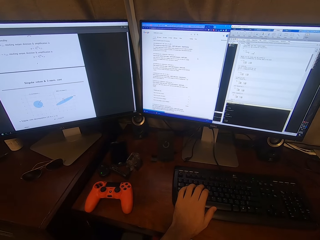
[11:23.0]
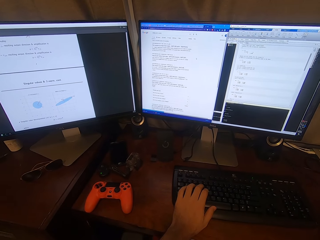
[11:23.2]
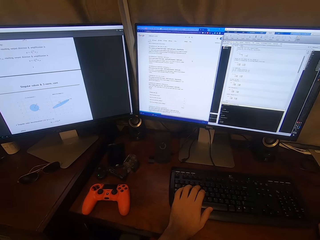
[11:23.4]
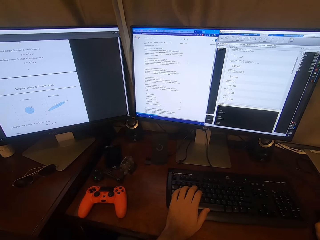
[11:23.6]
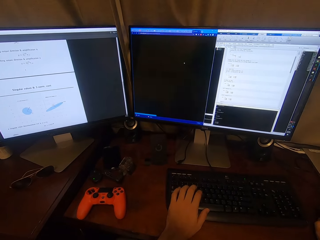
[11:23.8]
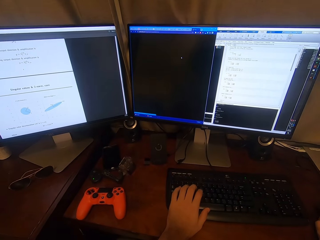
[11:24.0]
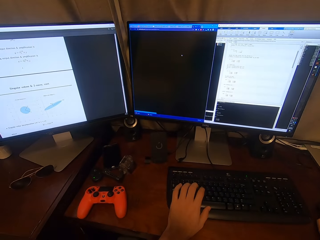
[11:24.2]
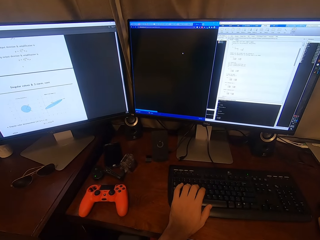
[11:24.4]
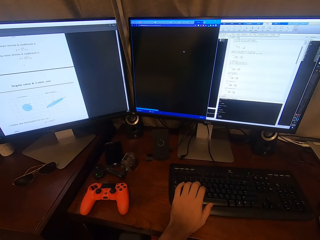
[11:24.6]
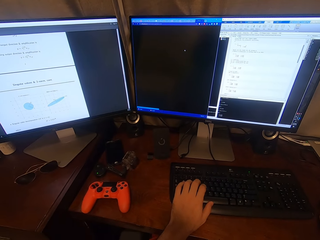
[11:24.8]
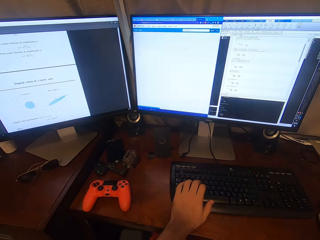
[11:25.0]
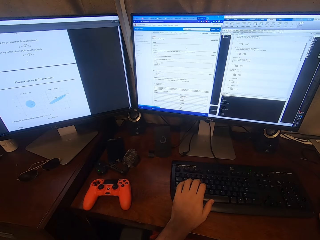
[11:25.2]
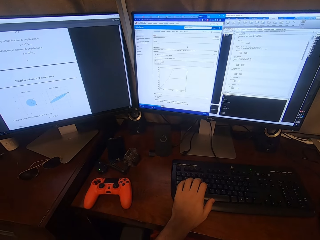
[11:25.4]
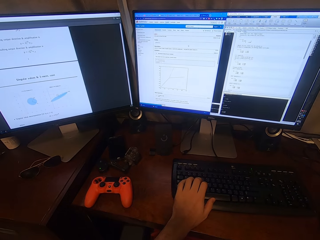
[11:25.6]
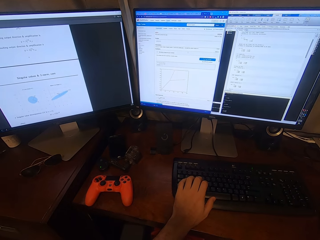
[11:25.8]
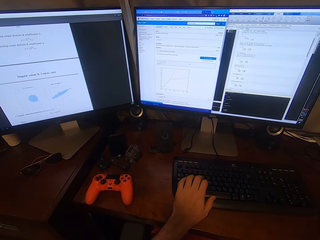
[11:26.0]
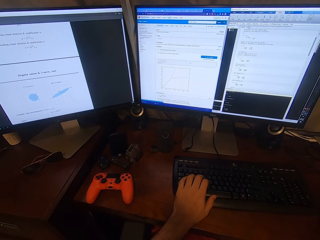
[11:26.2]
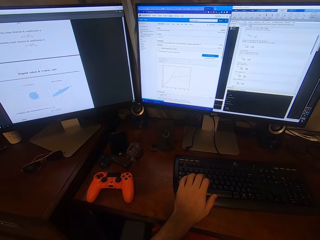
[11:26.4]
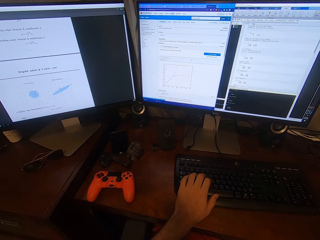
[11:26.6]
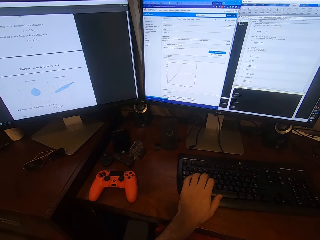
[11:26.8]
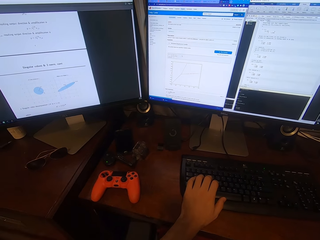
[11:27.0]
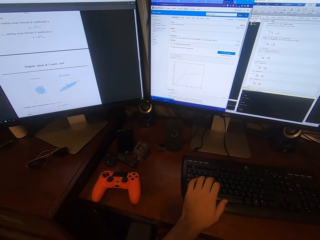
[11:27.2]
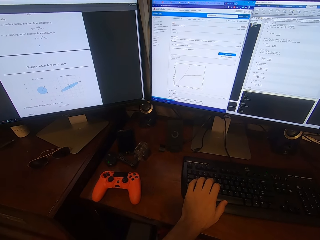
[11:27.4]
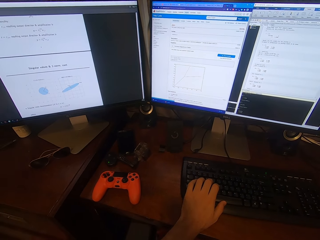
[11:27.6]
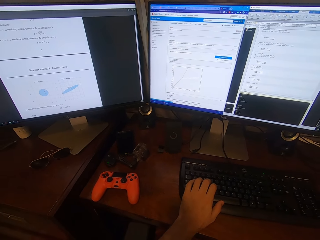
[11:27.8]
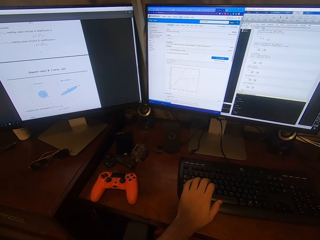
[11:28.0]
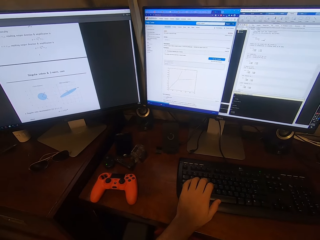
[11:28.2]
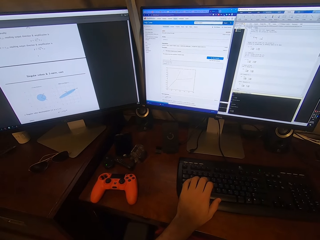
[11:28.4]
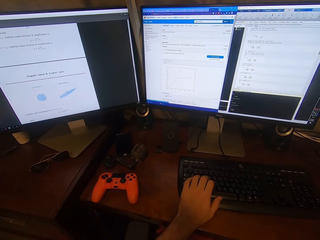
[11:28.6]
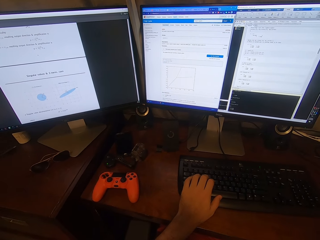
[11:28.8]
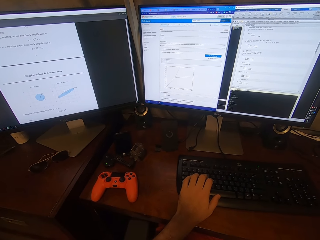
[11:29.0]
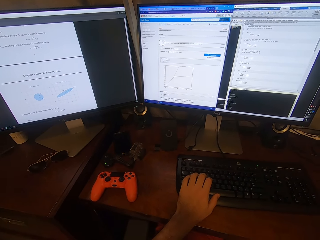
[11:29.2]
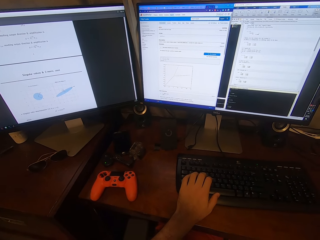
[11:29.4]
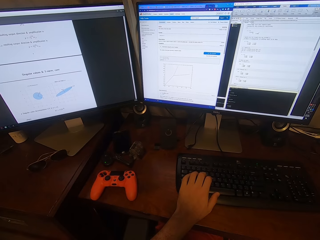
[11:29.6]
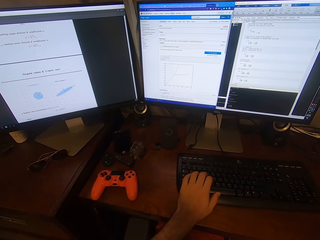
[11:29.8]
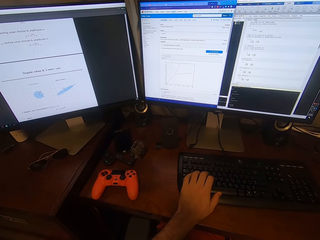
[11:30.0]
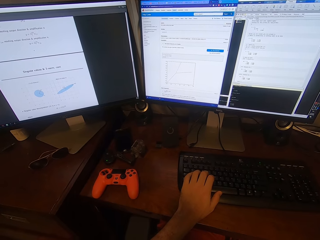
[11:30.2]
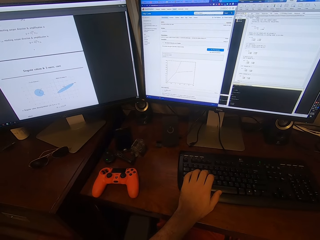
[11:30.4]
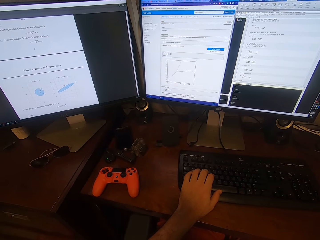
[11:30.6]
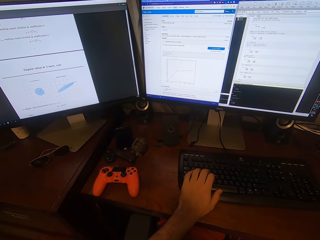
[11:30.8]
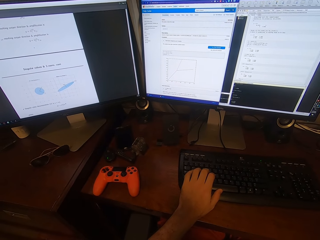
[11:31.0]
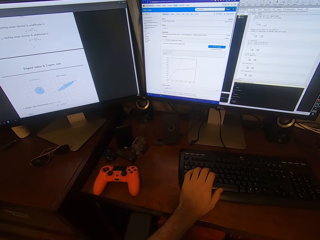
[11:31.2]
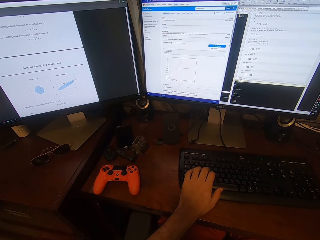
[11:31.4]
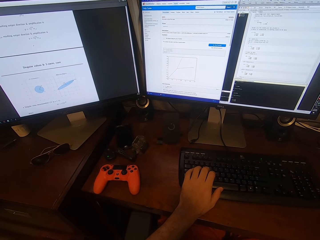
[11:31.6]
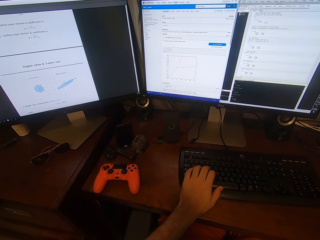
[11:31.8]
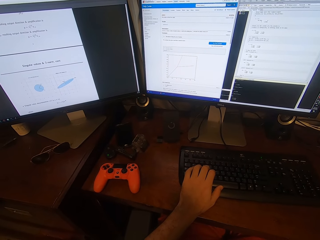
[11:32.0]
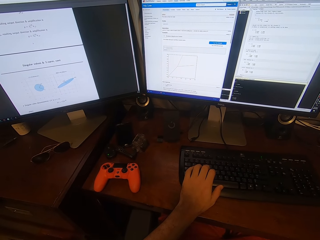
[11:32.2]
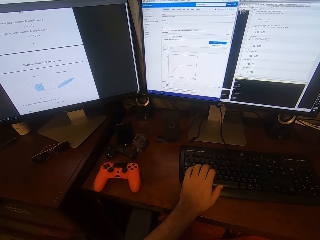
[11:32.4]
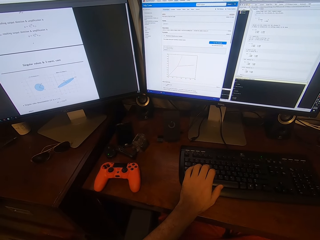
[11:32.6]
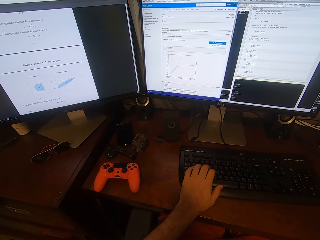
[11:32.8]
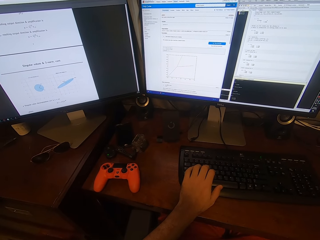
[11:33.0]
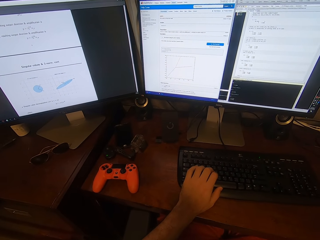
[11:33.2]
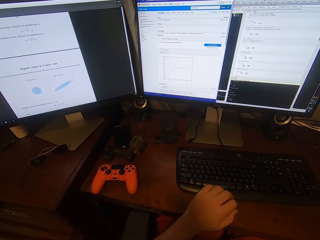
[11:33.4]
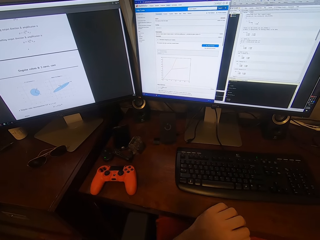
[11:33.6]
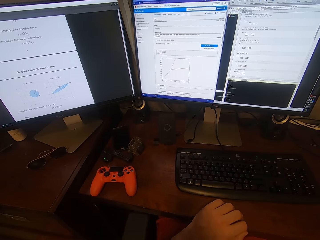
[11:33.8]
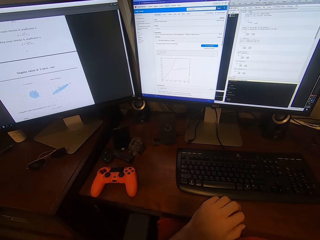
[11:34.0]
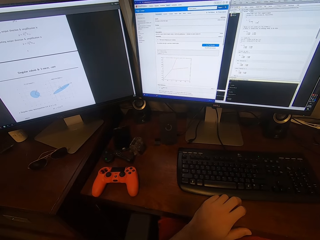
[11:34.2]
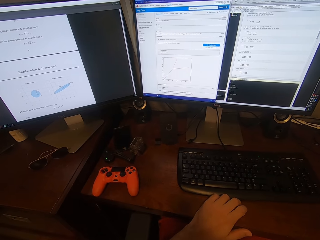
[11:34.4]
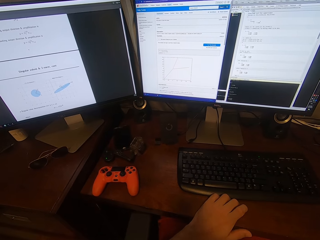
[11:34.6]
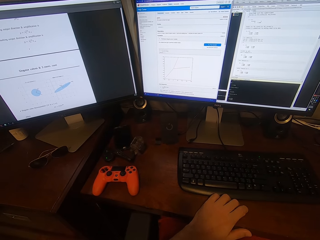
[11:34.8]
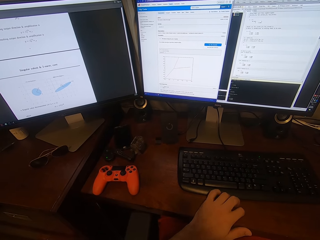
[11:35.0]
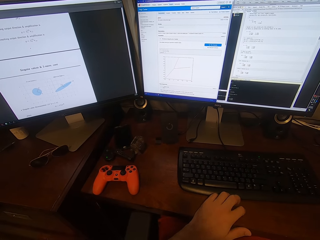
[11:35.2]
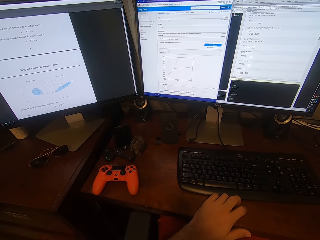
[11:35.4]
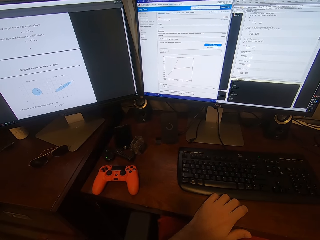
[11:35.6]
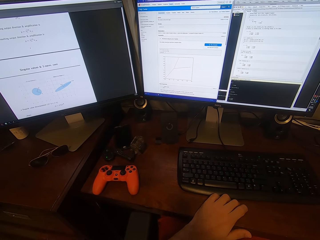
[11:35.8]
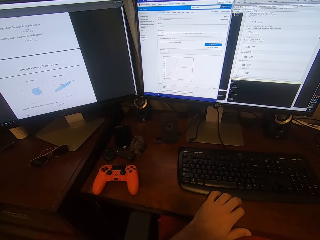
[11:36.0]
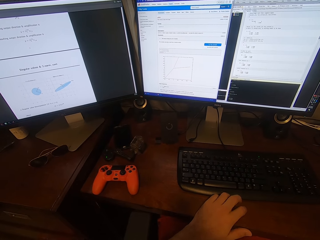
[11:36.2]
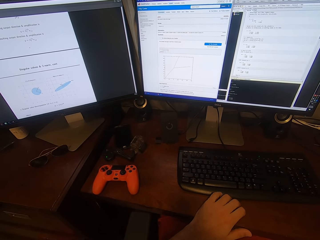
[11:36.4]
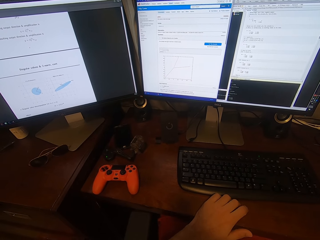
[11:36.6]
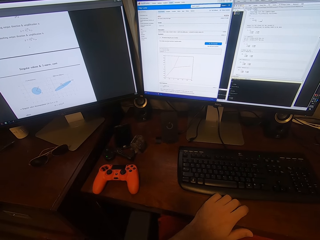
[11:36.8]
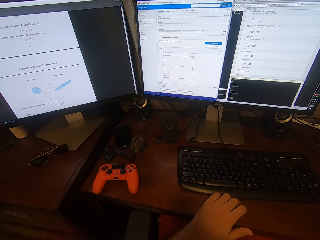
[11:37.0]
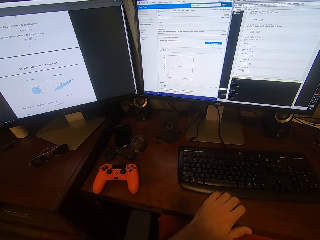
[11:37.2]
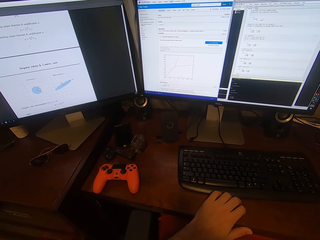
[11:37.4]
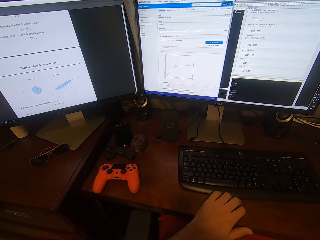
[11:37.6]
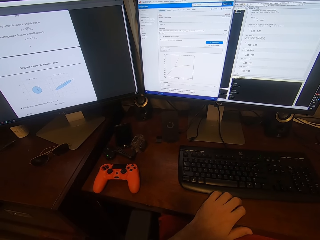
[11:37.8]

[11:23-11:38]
The camera wearer presses a key on the keyboard. He uses the computer. He stares at the computer. He looks at the monitor. He moves his hand from the keyboard. He taps on the table with the left fingers. He stares at the computer.

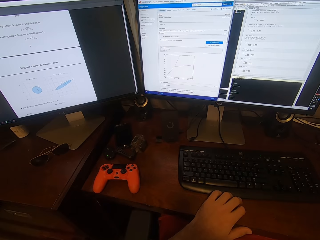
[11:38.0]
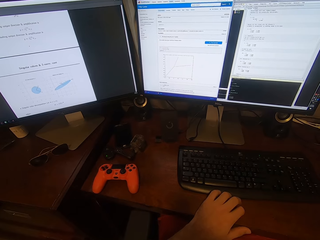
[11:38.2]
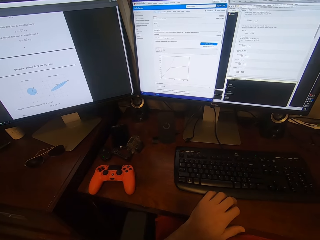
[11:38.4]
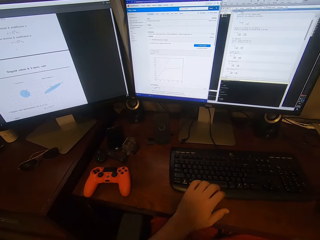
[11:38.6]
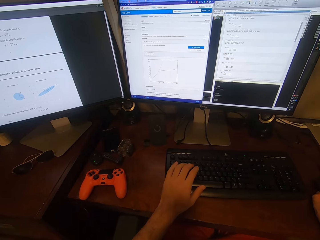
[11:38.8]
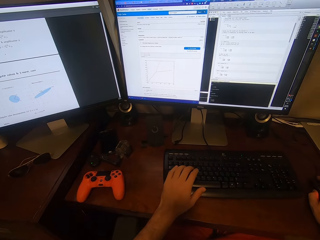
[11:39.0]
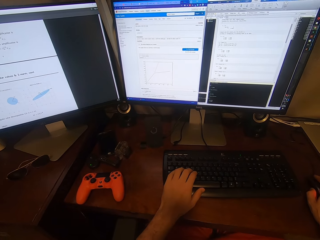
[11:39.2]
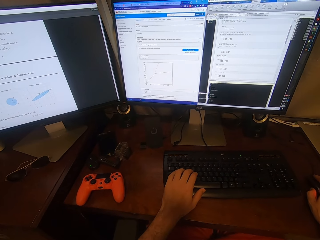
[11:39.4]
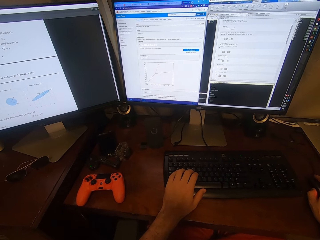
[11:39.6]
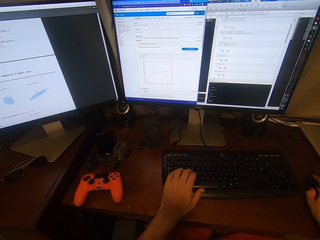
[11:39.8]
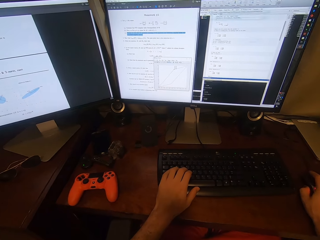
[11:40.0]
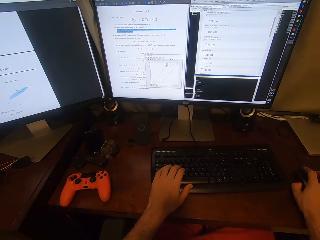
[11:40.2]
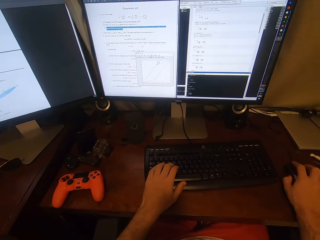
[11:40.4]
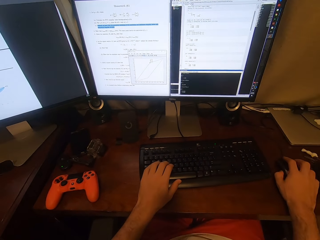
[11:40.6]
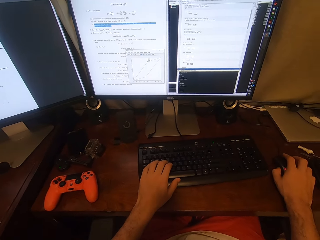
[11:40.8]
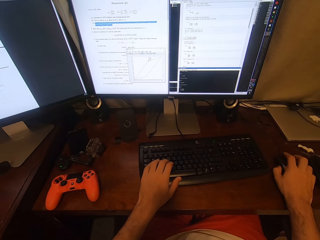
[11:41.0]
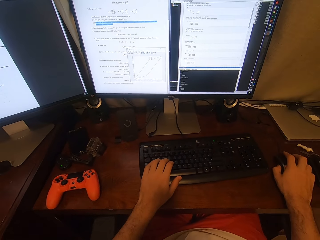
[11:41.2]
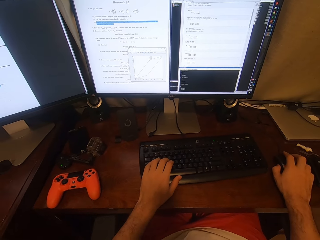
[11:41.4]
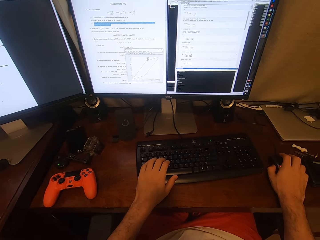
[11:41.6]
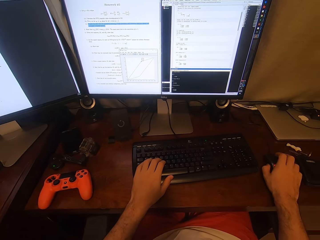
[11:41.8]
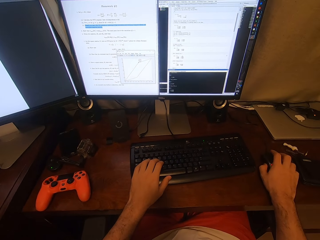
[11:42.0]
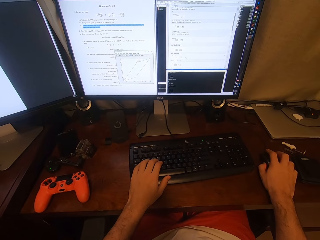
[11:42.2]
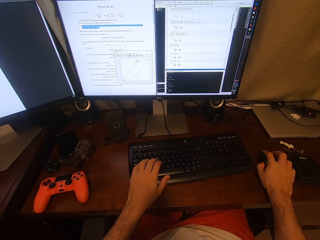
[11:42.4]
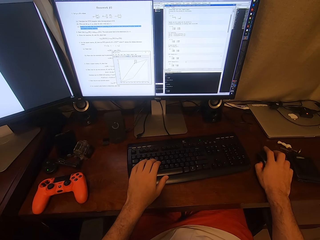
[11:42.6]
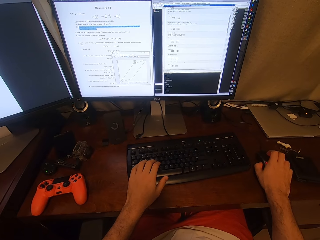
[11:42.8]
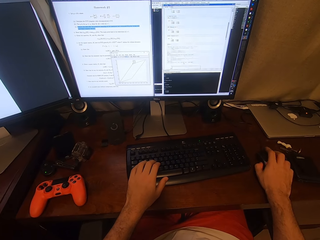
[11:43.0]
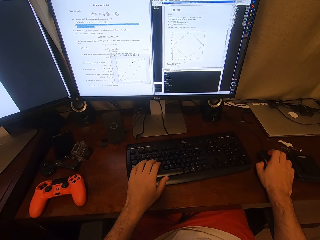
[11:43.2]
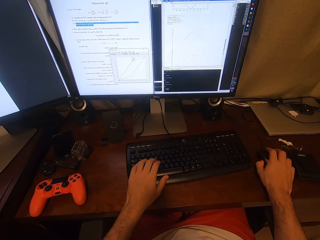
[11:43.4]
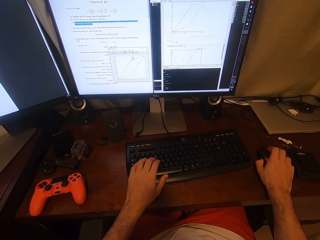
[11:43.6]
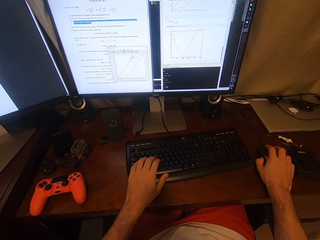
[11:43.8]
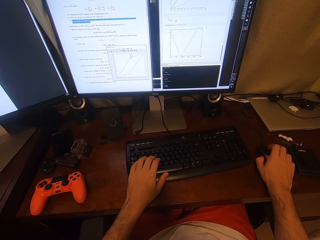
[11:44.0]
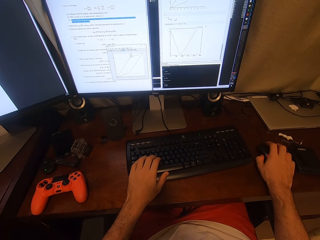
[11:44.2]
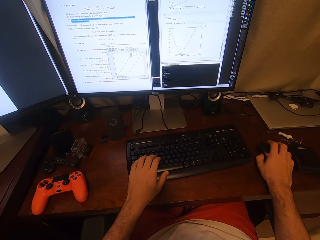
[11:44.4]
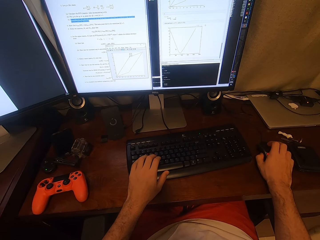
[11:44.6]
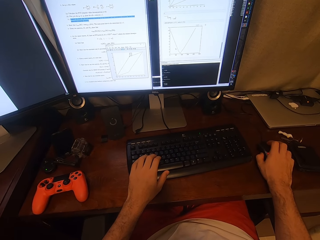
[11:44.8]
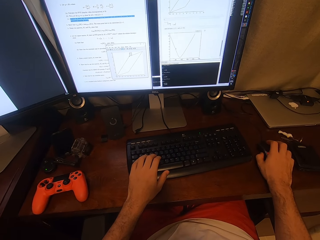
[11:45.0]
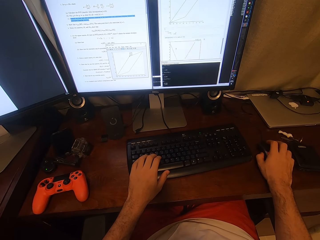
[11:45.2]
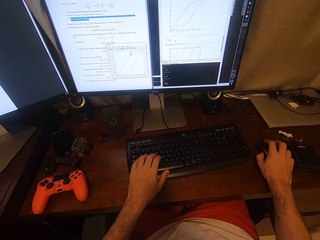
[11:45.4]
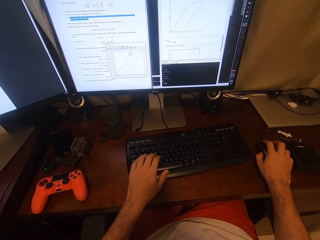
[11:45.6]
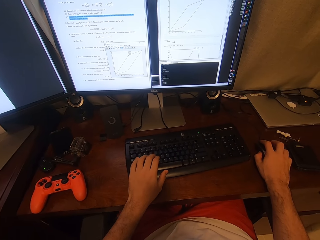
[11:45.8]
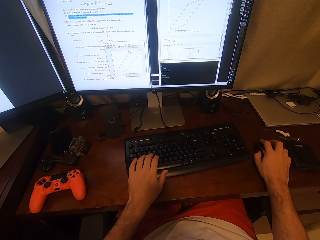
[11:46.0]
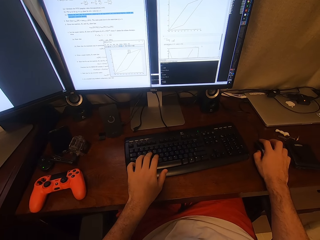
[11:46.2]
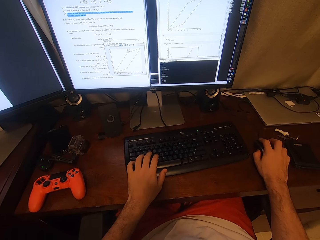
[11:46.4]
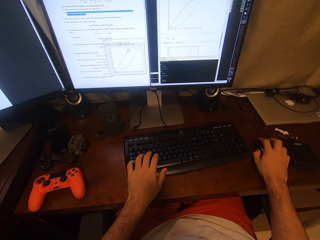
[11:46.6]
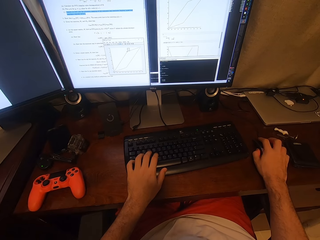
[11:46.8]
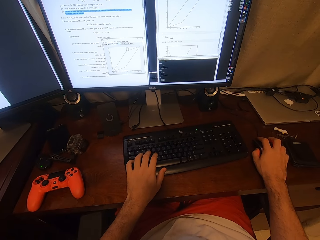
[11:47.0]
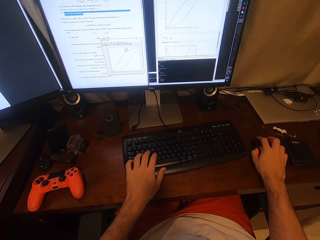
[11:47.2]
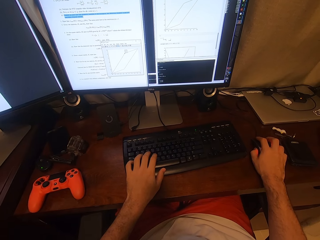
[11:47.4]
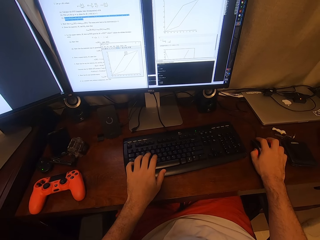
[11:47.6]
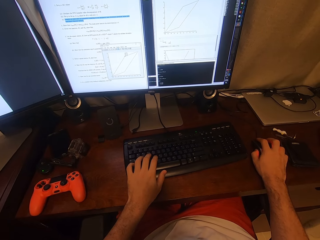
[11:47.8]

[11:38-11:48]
The camera wearer holds the keyboard. They scroll on the computer. They use the mouse. They use the mouse again.
